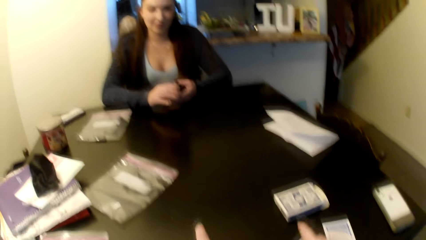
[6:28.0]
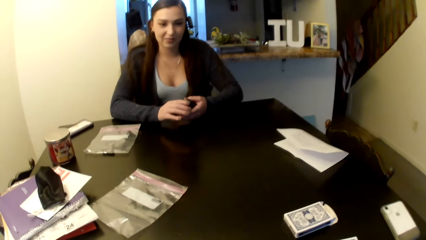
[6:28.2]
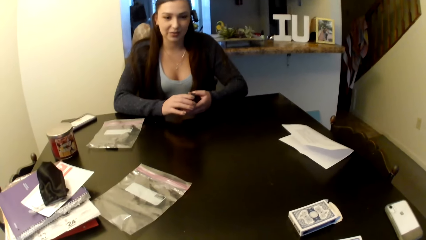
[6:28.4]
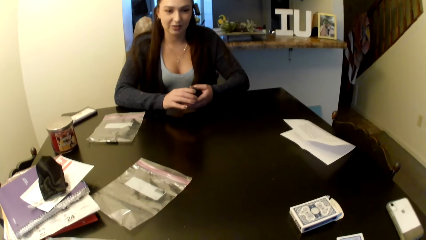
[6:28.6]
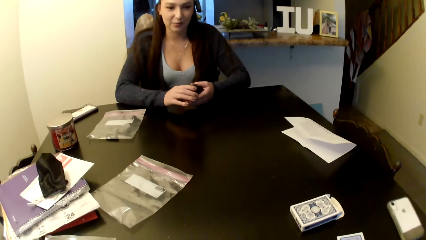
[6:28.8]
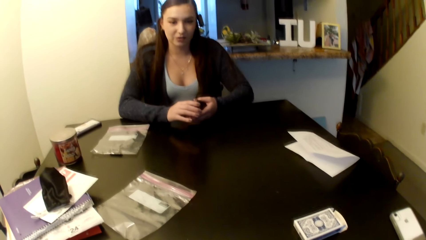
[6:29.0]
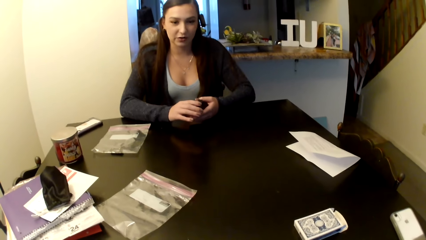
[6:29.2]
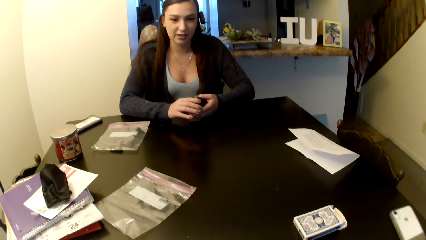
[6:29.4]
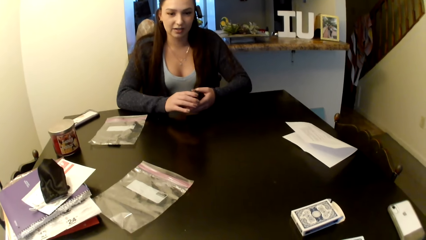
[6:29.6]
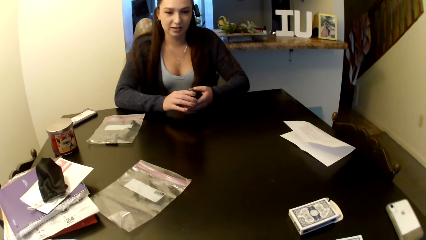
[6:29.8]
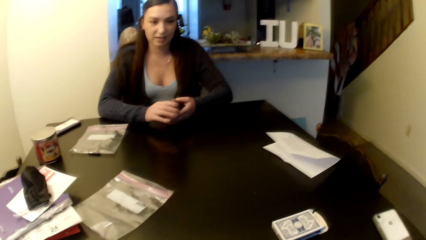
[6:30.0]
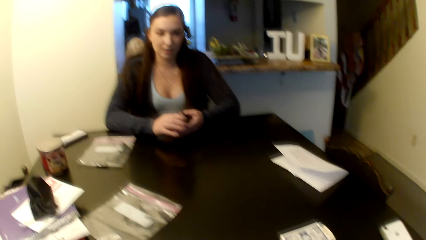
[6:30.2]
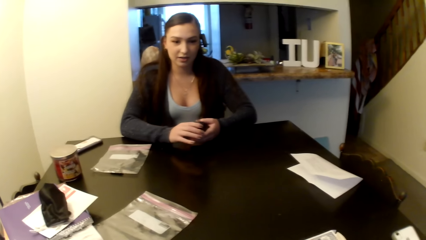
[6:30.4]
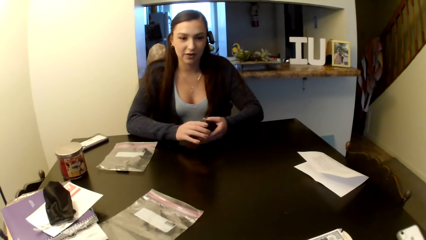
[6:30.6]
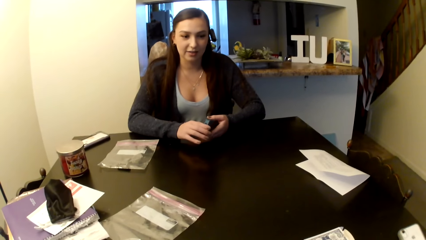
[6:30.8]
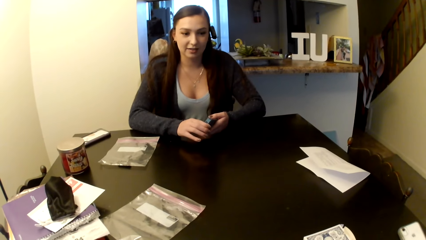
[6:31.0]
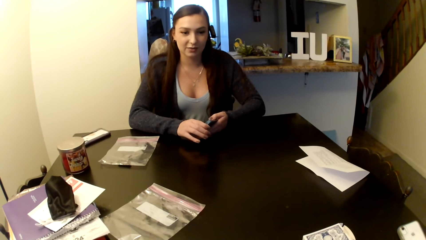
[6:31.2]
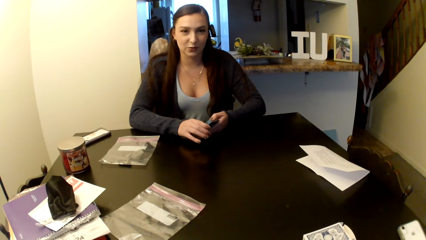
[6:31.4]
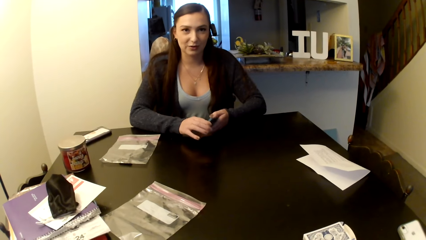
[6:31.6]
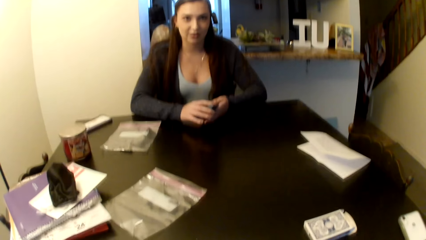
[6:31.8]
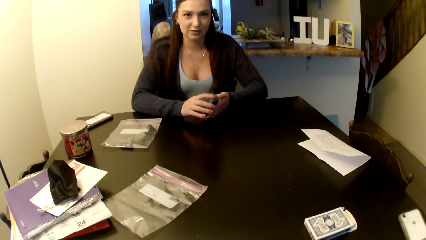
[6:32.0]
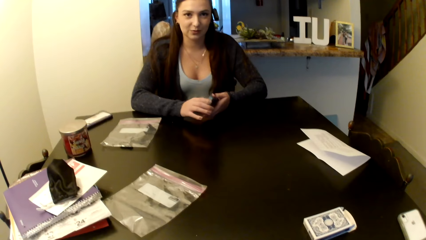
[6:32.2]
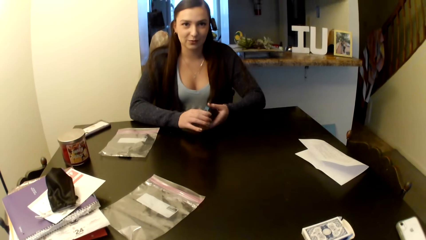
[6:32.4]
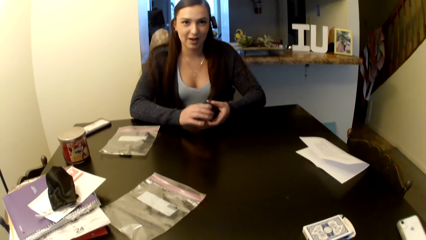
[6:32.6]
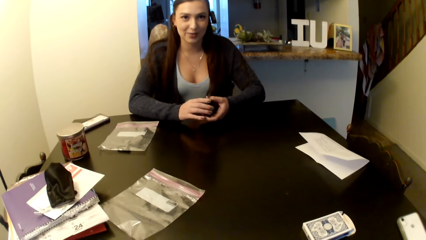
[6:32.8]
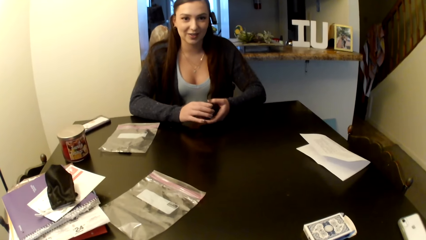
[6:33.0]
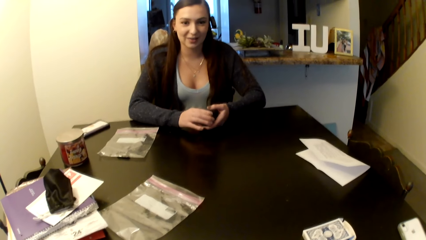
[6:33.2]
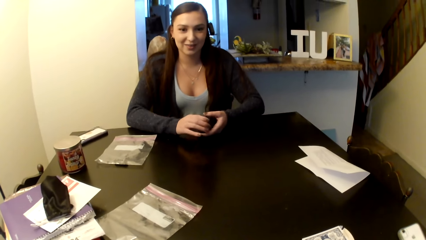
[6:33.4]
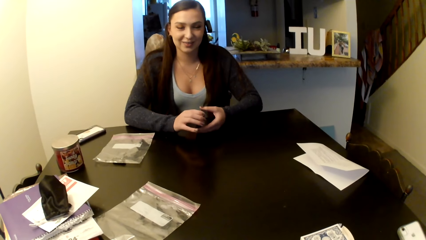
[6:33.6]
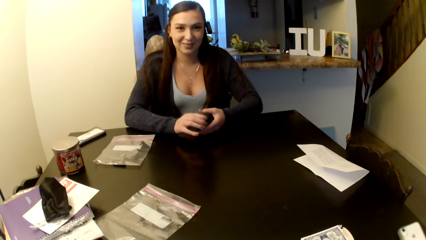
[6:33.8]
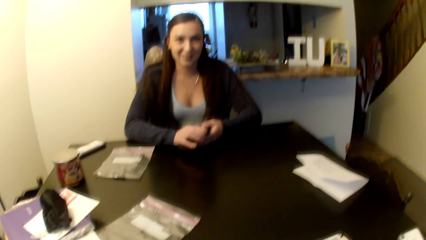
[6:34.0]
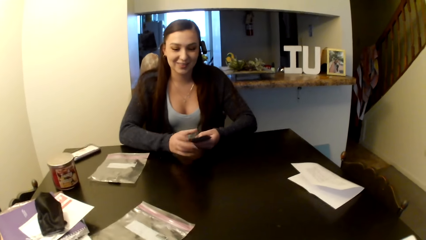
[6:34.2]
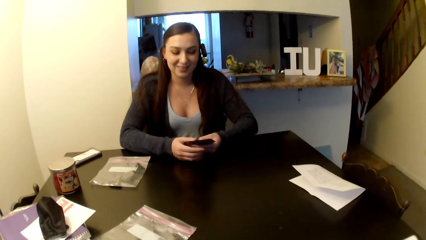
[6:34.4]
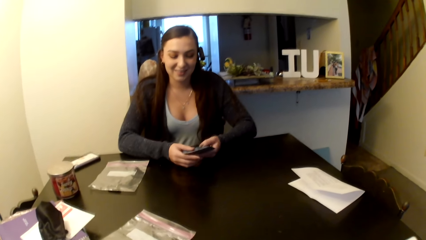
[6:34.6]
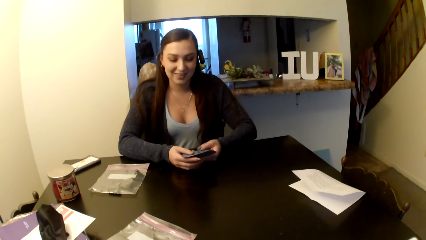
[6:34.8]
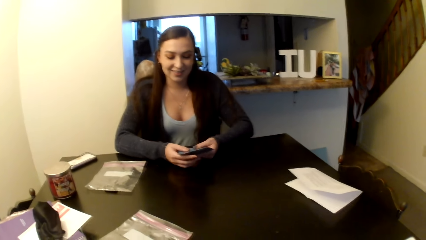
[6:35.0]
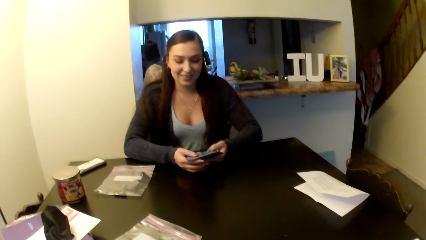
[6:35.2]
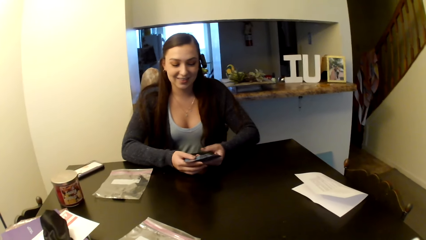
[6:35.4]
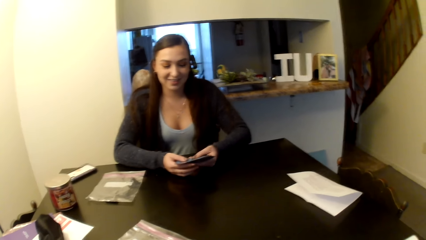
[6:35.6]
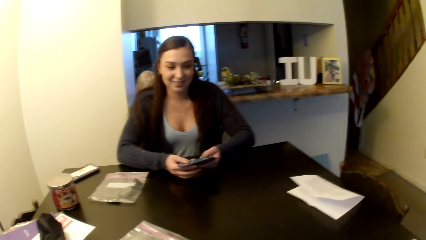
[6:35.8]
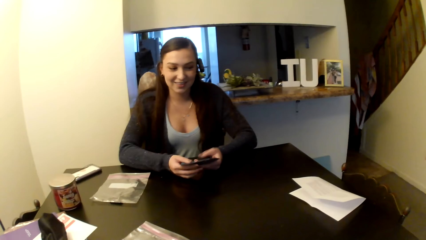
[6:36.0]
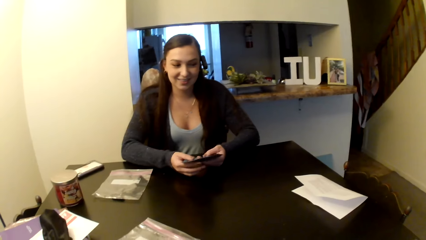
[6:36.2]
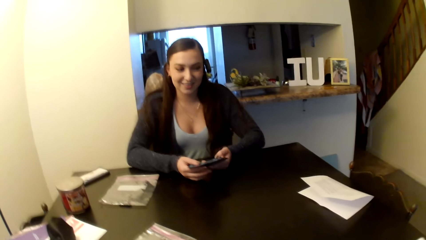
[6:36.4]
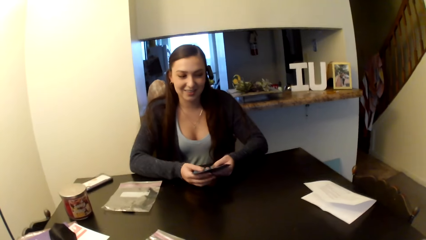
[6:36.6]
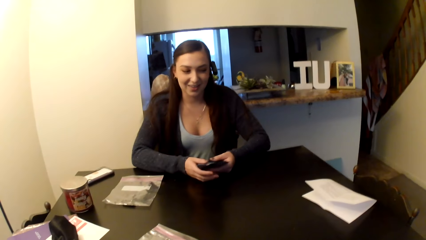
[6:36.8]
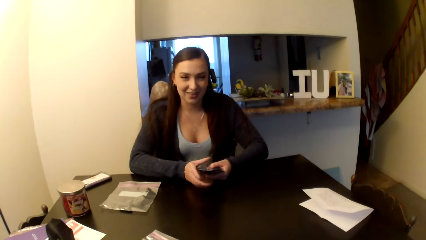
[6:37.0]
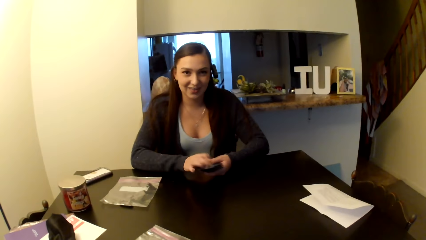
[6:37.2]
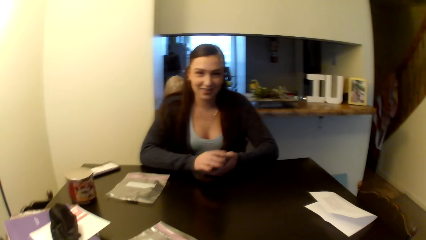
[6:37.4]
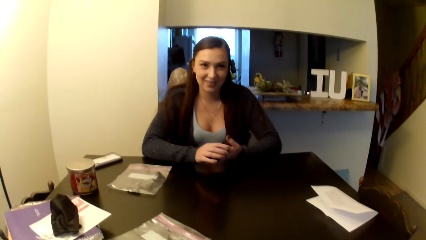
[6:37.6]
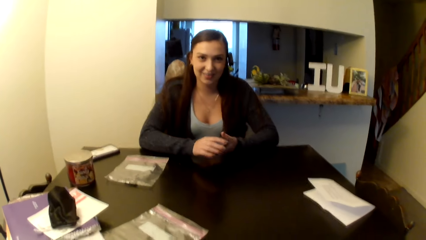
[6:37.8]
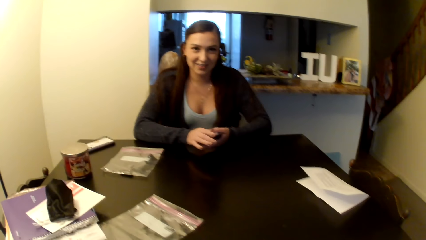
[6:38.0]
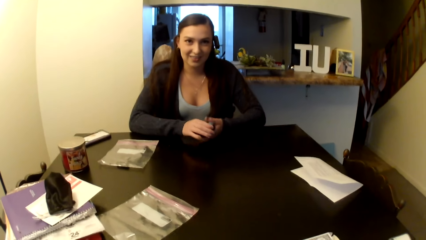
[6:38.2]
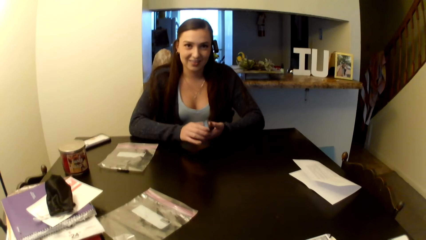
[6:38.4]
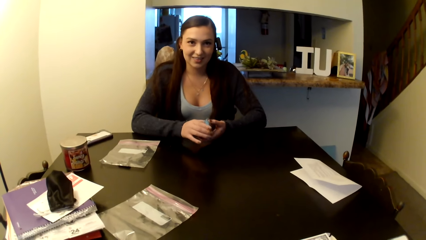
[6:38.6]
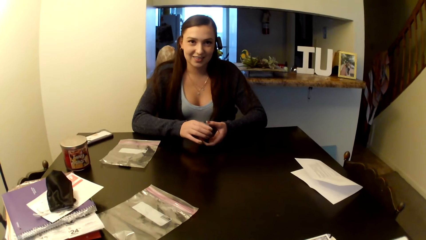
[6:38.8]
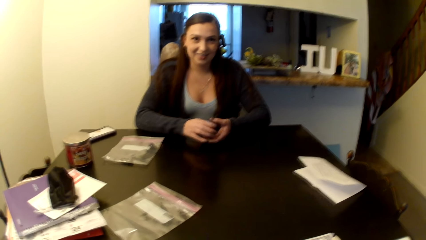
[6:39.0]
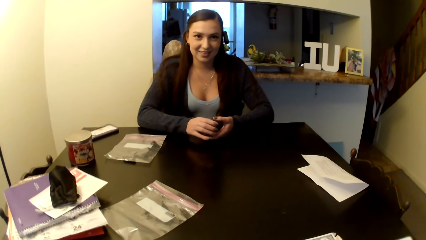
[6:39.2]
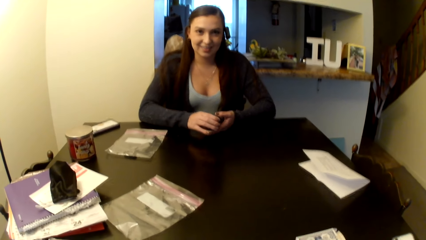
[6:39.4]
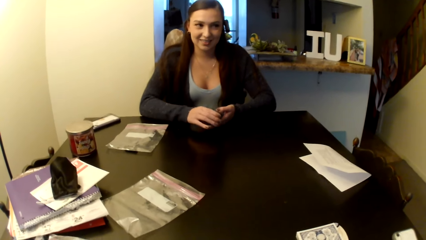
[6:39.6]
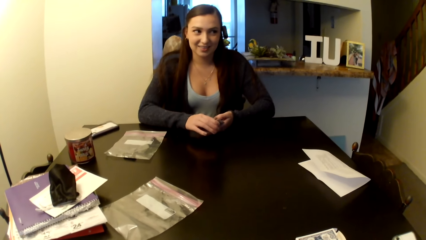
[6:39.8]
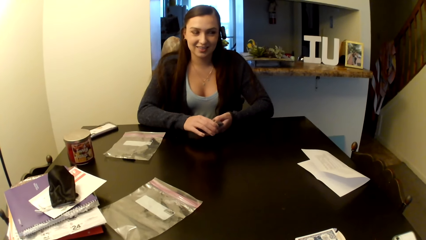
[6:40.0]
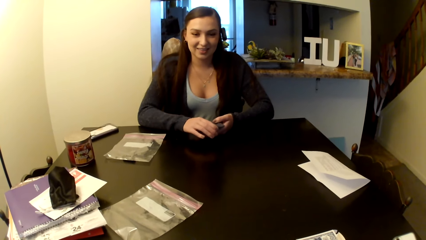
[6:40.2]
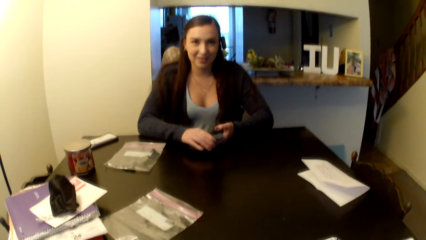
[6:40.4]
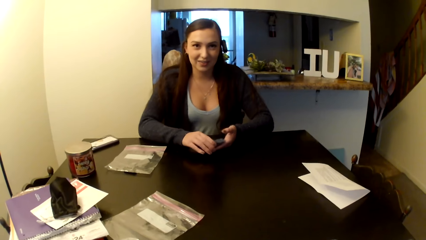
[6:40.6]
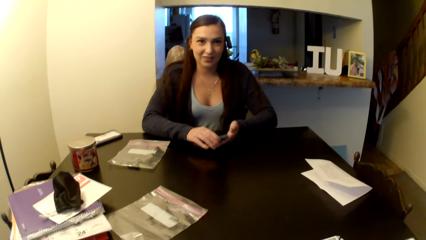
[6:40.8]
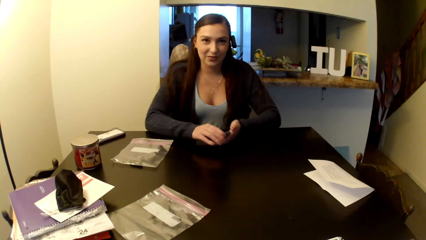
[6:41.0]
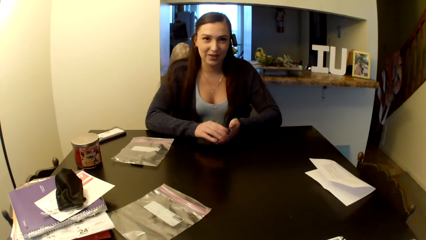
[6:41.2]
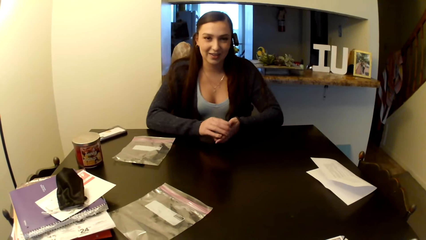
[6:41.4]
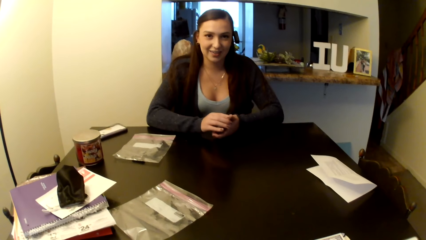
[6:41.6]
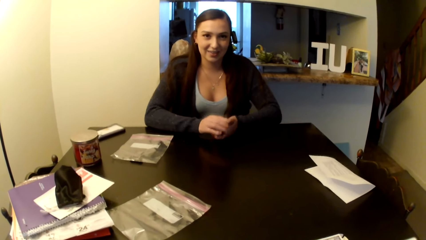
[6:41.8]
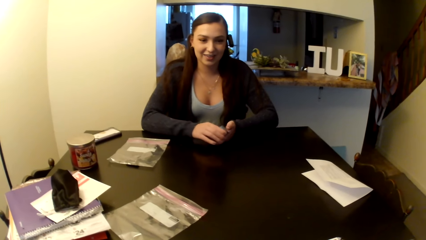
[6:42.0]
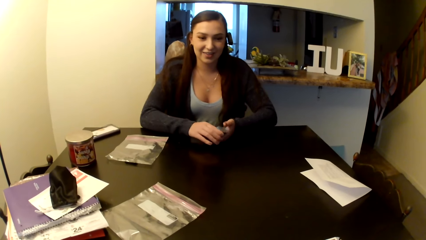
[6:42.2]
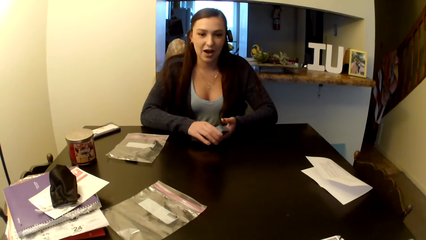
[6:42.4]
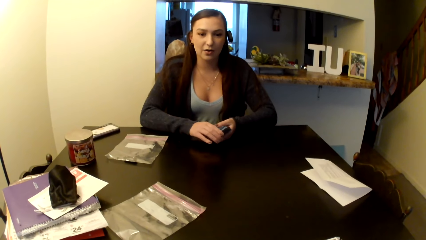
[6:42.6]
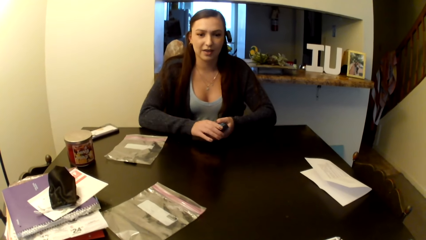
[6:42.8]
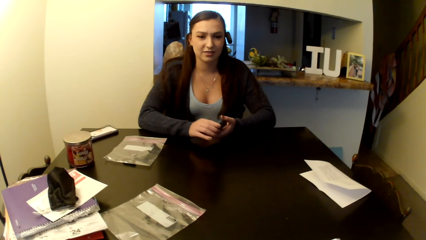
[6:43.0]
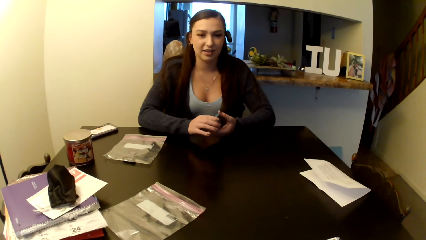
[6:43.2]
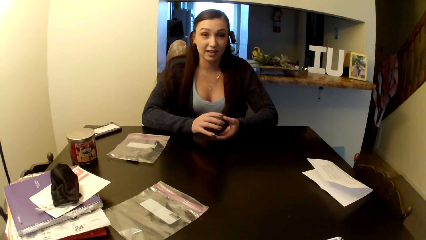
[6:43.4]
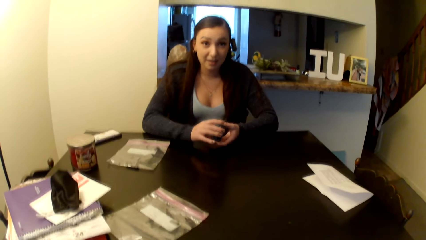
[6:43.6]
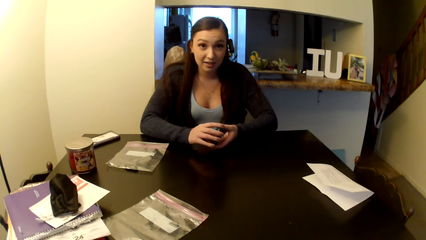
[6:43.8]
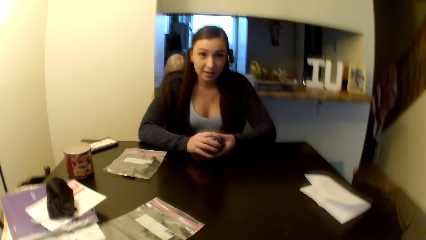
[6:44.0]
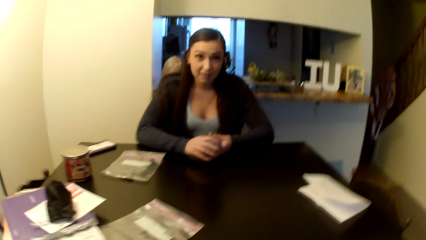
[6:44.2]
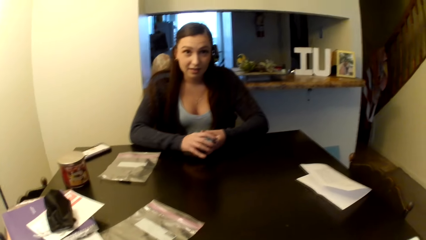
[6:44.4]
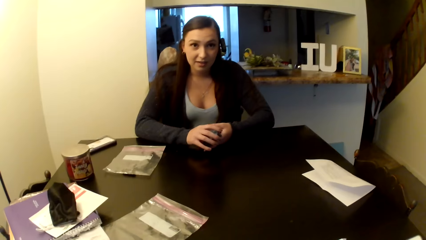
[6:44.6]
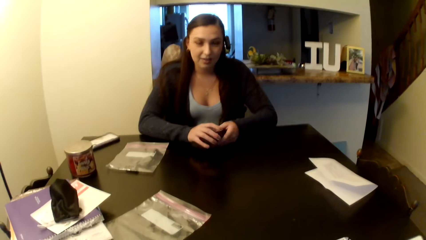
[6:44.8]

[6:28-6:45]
A woman shuffles the cards.
